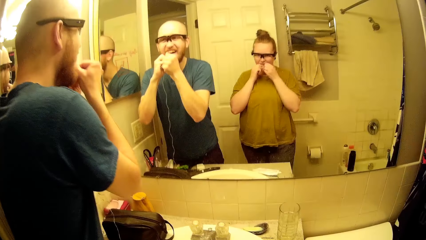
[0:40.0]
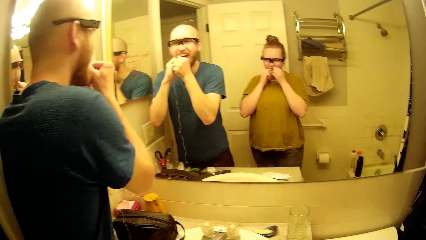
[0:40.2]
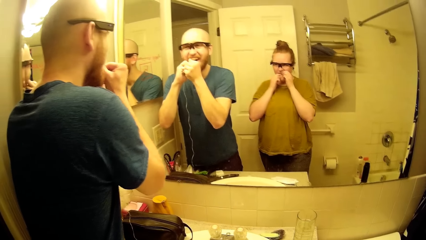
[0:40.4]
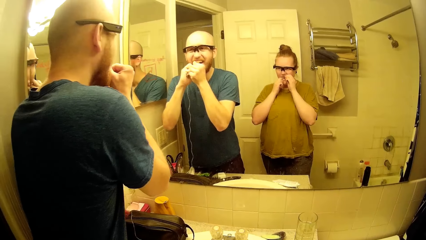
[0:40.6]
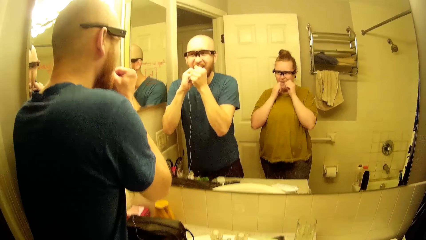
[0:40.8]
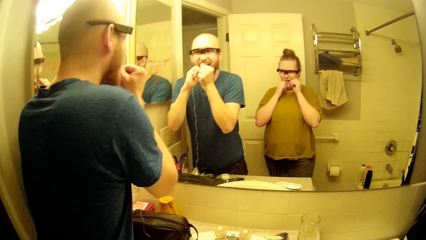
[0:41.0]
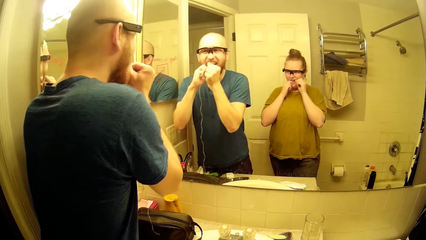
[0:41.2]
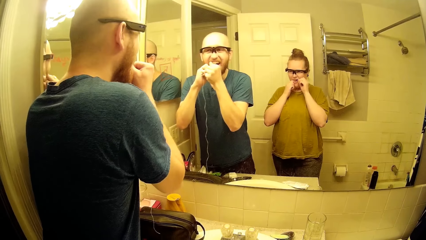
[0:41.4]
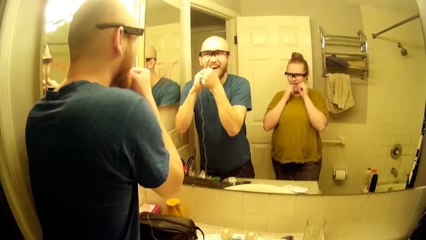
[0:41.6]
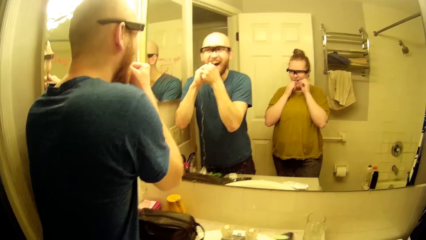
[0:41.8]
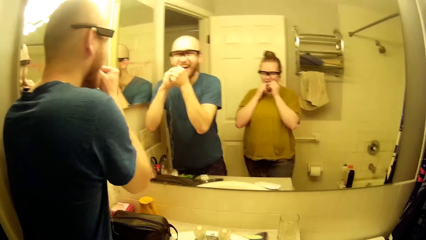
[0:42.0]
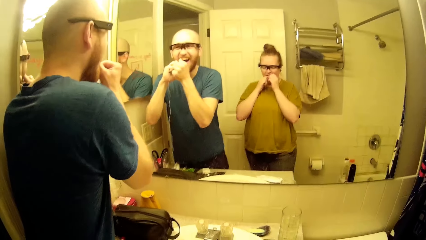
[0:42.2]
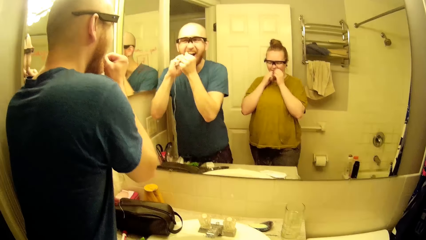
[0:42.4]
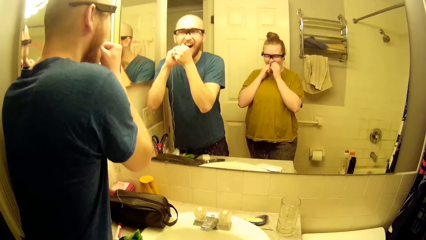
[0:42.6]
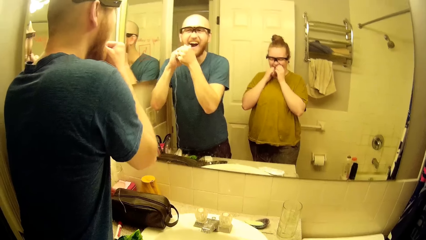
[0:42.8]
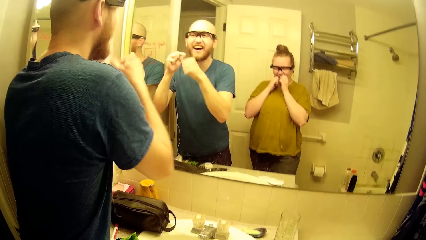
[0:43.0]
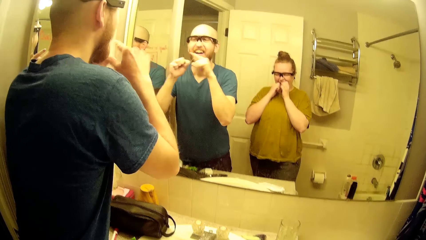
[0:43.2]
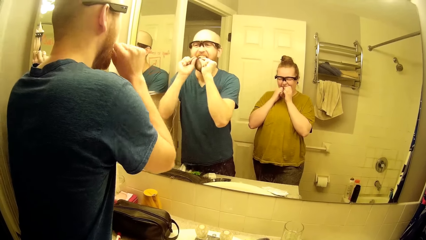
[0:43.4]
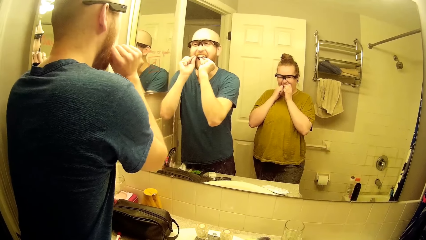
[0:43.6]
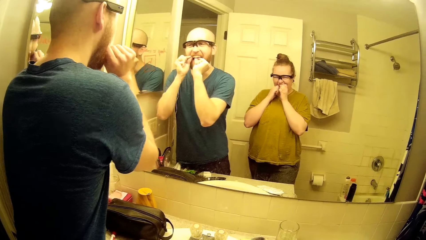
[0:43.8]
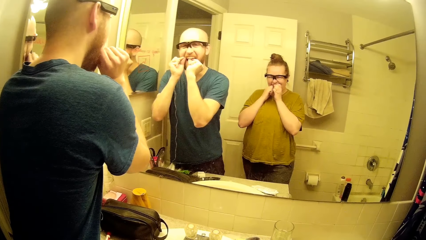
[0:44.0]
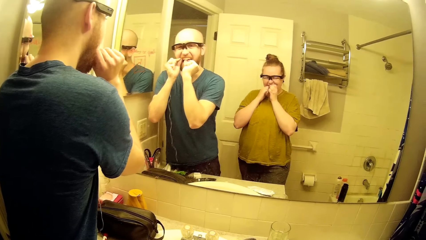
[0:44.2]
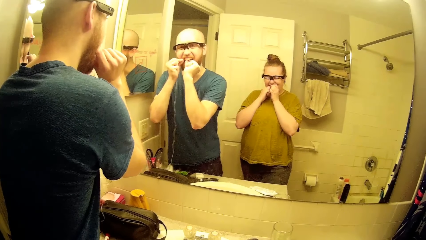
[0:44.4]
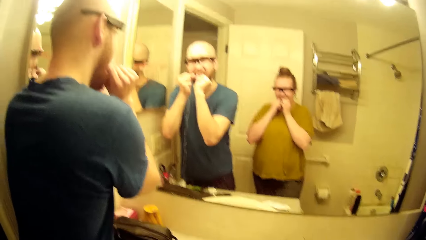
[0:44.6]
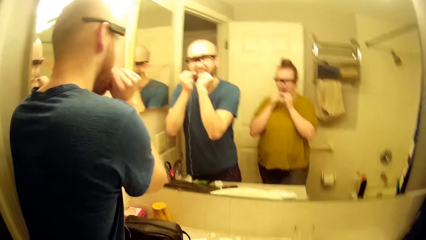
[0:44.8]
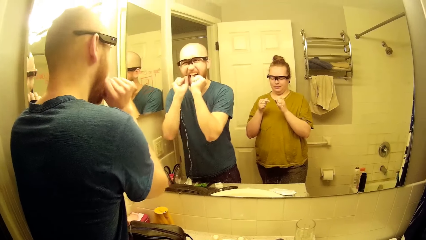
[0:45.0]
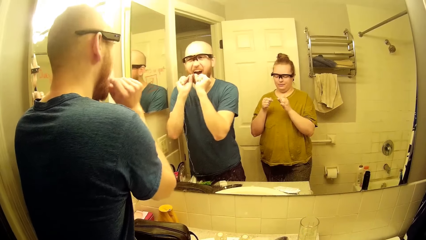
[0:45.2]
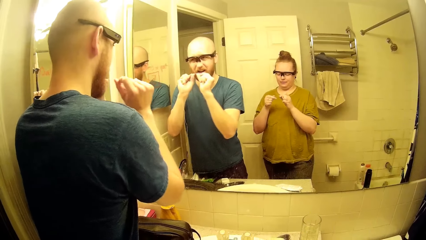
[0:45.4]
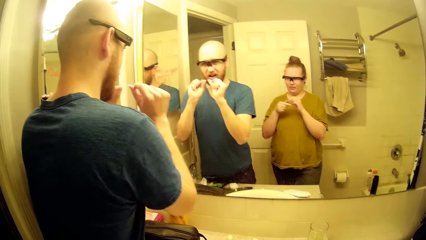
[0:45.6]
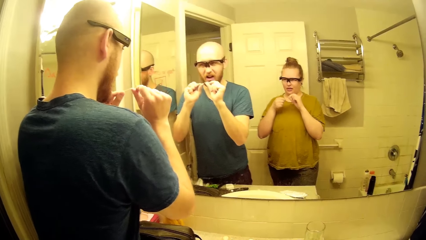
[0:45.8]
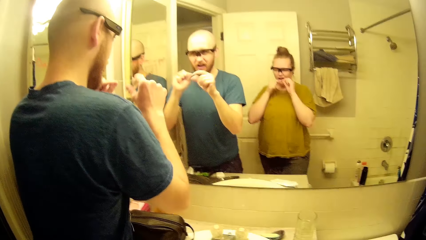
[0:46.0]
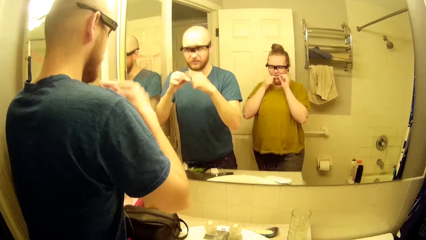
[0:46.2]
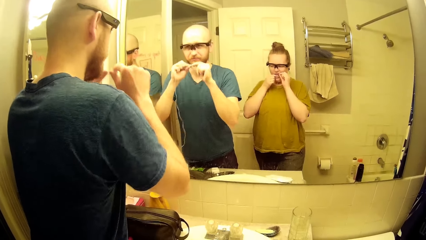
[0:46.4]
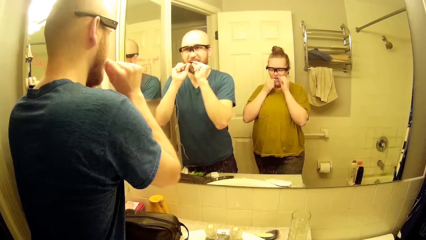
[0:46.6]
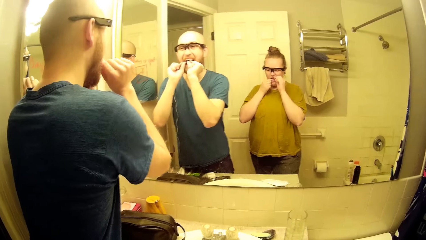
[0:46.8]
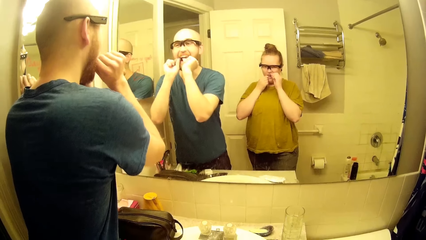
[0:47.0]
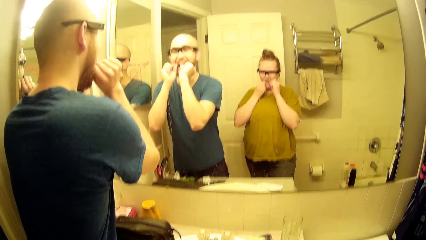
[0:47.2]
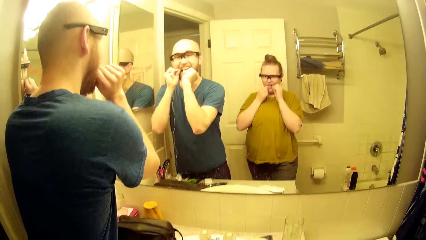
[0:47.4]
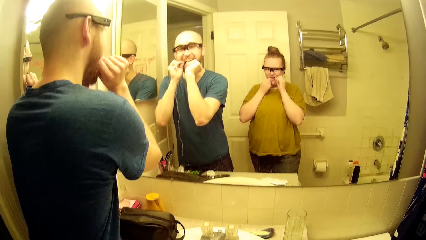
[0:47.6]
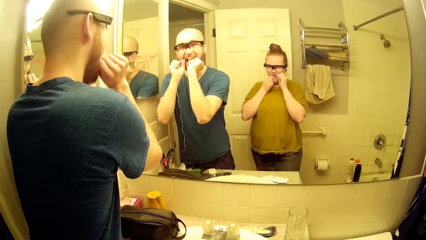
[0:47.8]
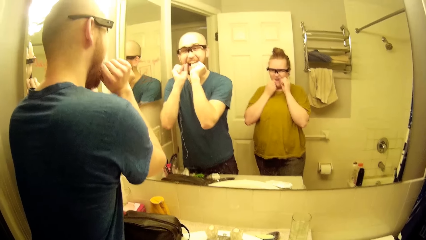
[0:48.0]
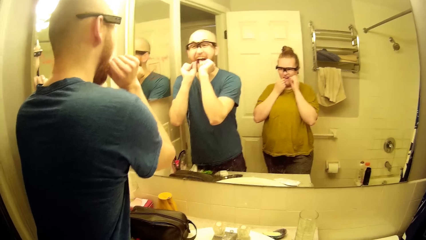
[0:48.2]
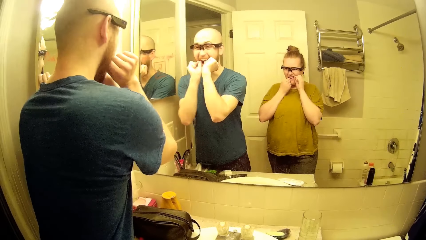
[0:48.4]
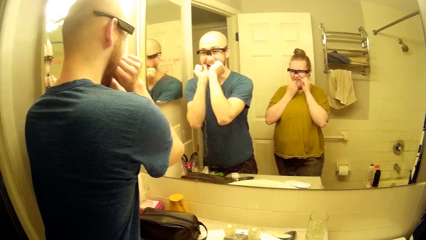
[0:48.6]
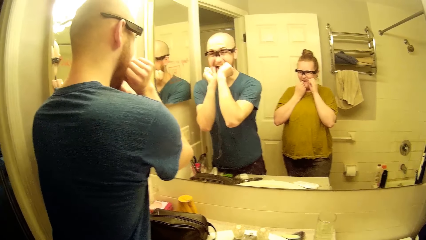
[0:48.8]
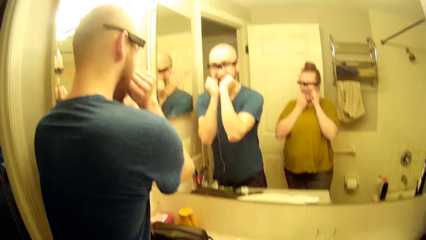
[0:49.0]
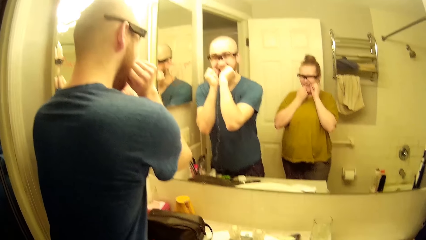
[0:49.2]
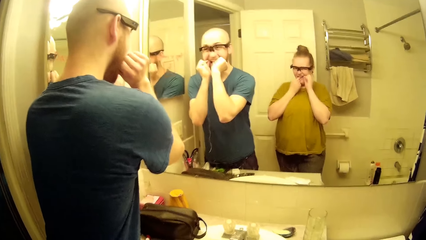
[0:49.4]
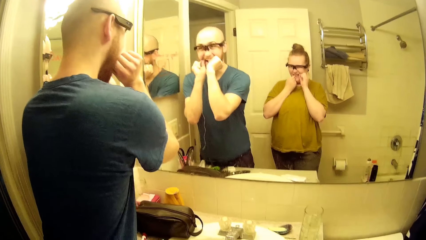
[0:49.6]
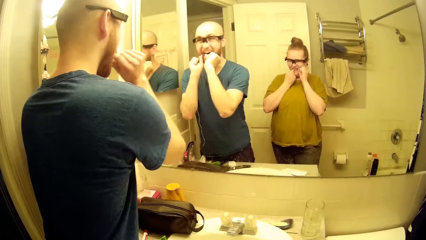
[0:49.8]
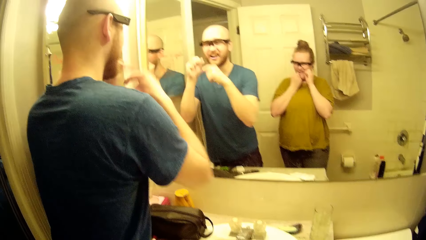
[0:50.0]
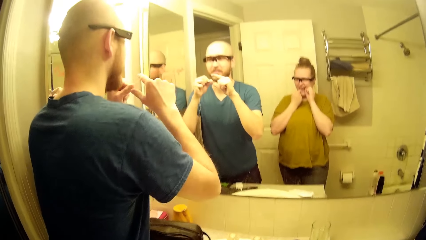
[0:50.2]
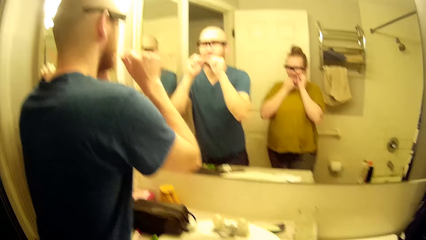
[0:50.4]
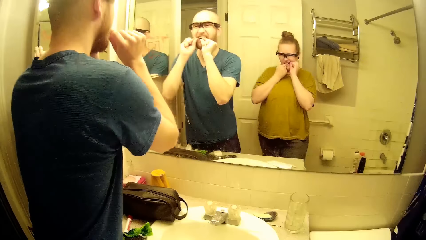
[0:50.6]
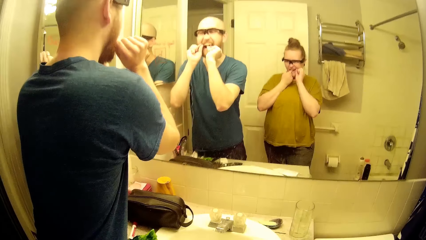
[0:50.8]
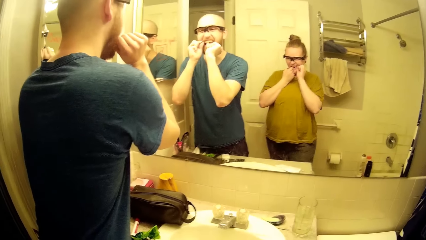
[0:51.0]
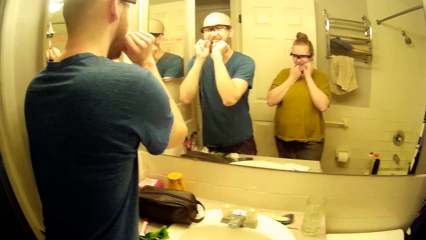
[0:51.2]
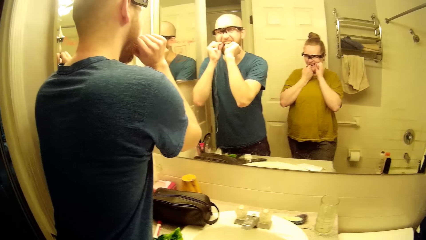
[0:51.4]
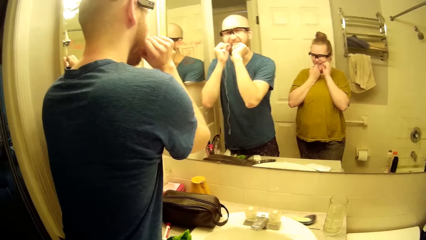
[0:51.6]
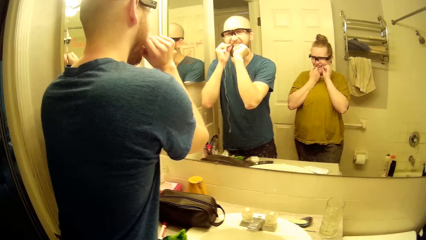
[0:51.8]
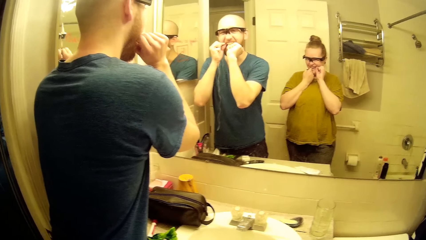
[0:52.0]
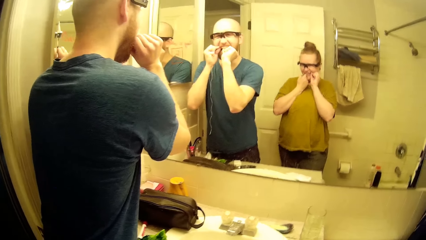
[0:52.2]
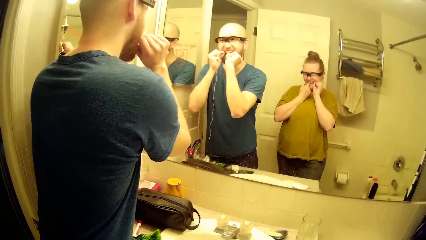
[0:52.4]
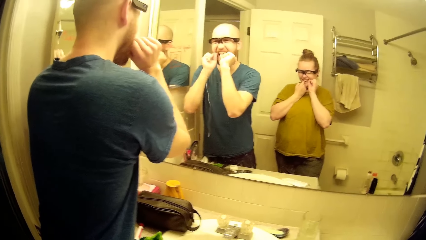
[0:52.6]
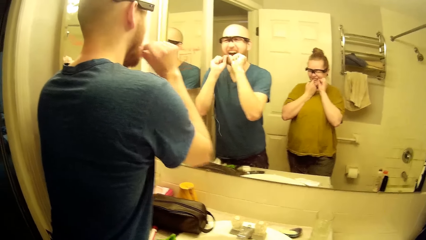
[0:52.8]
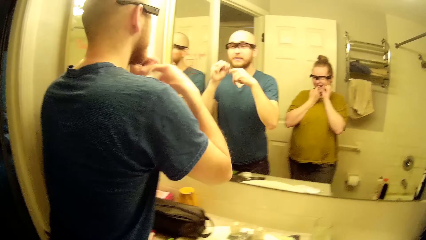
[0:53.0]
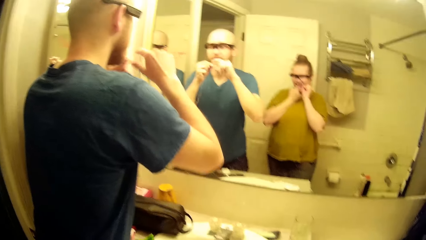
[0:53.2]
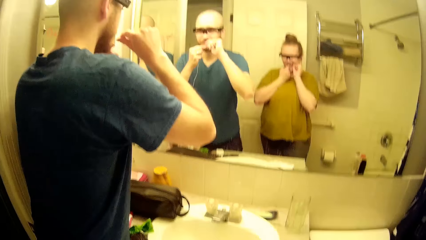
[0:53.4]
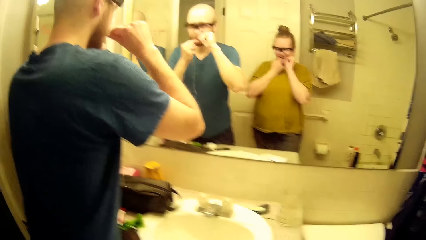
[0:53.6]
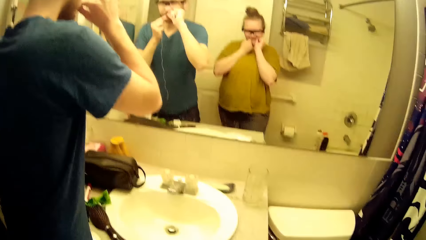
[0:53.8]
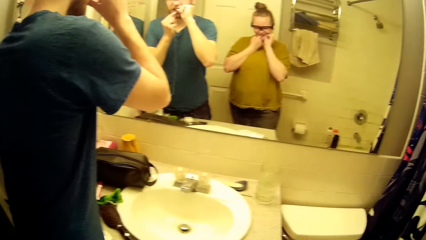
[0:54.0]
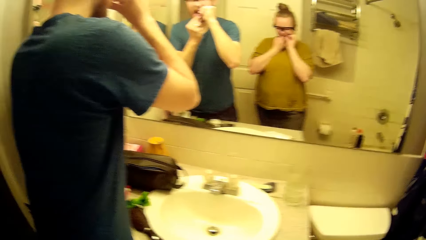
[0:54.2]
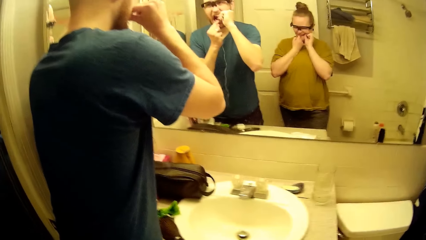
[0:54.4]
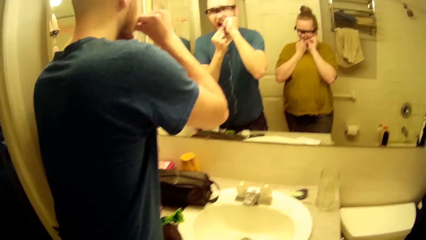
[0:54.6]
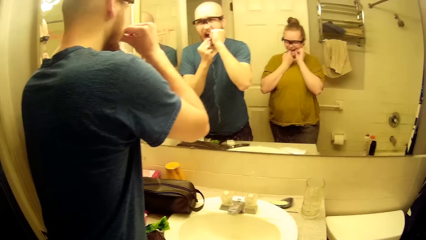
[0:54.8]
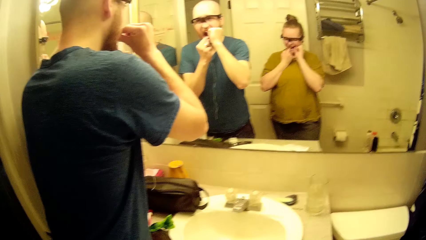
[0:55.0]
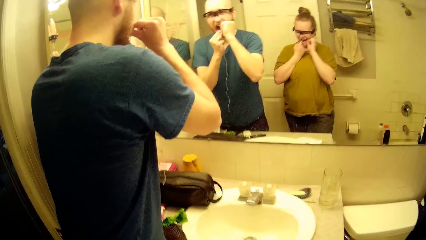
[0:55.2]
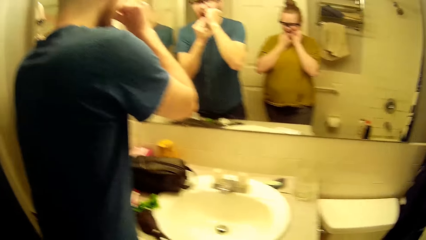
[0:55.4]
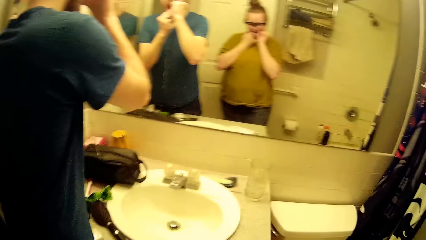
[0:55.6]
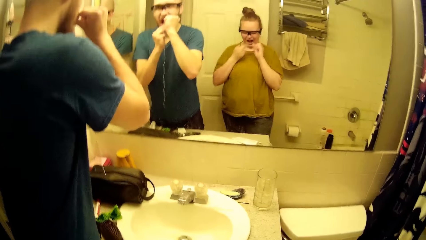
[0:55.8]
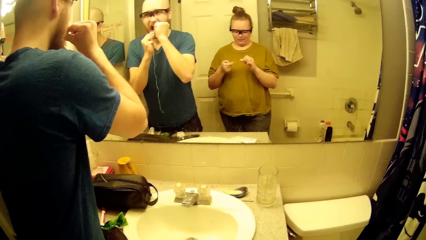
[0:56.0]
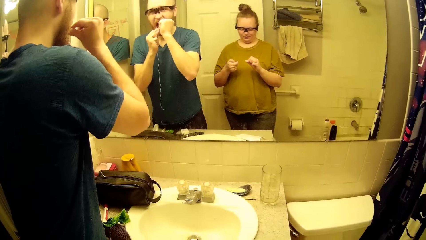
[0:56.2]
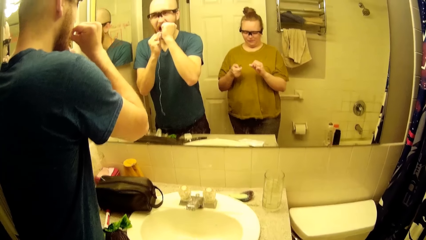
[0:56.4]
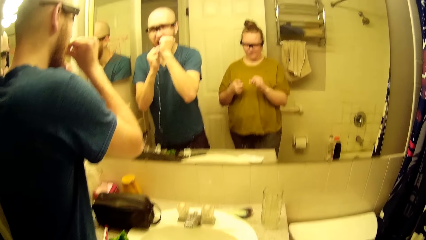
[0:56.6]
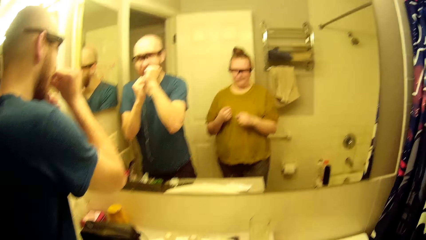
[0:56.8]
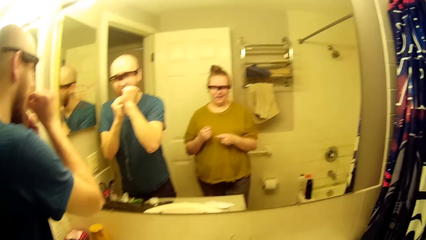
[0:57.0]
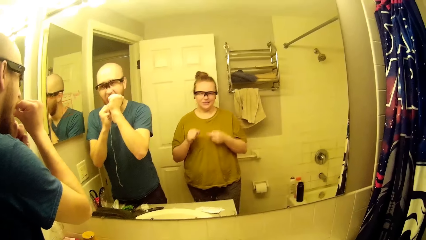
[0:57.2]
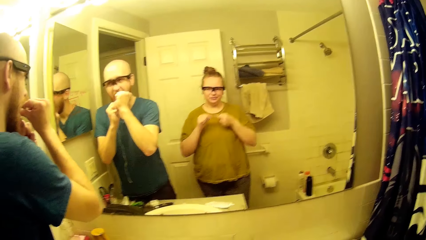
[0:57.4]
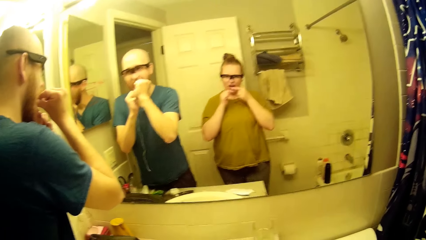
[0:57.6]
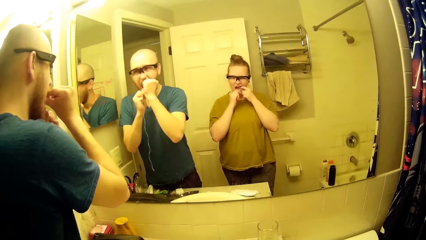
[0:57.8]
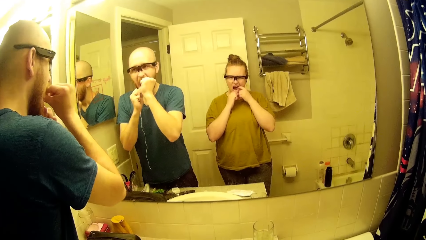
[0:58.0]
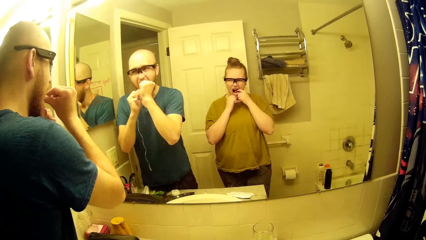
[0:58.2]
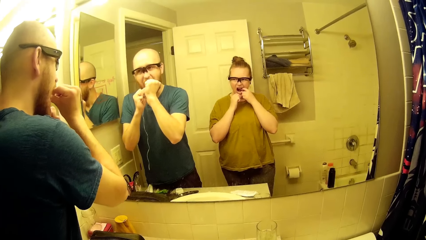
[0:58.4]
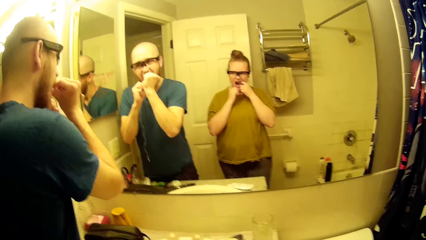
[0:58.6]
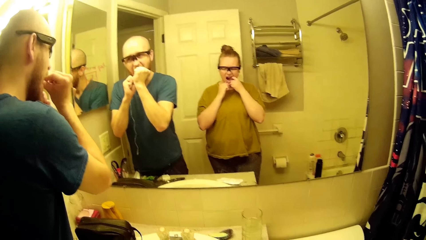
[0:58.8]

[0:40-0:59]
A man twists the string floss in his left hand. The man flosses his teeth with the string floss in his hands. The man twists the string floss in his left hand. The man flosses his teeth with the string floss in his hands. The man twists the string floss in his left hand. The man flosses his teeth with the string floss in his hands. The man twists the string floss in his left hand. The man flosses his teeth with the string floss in his hands.
